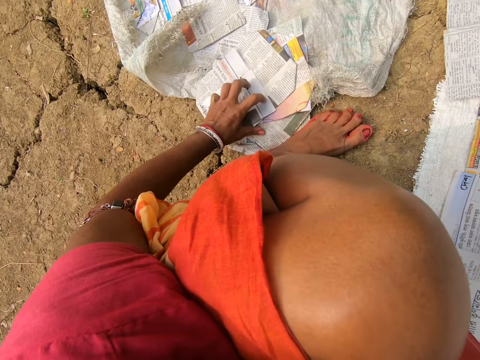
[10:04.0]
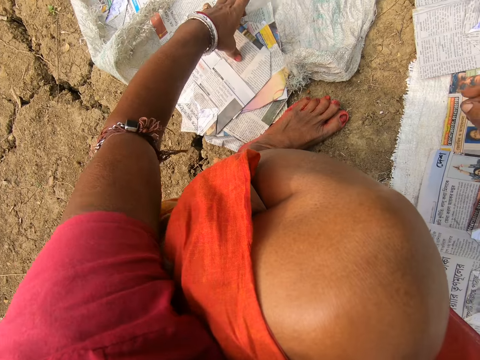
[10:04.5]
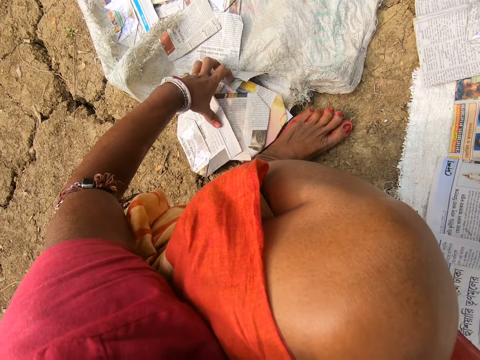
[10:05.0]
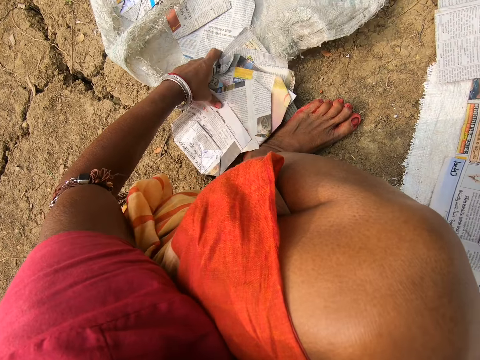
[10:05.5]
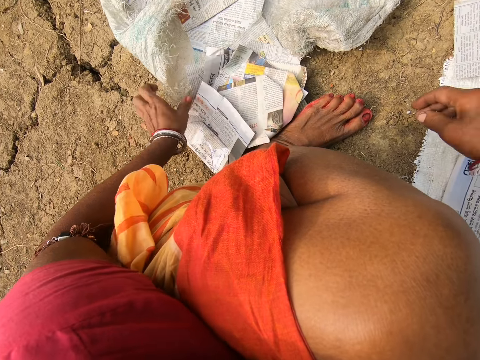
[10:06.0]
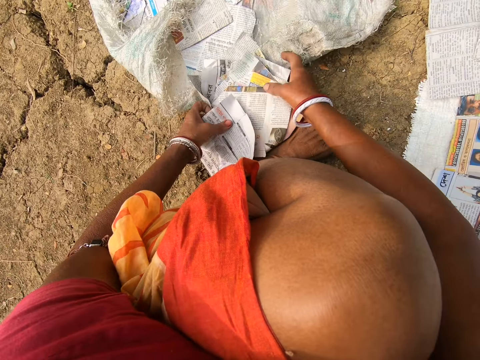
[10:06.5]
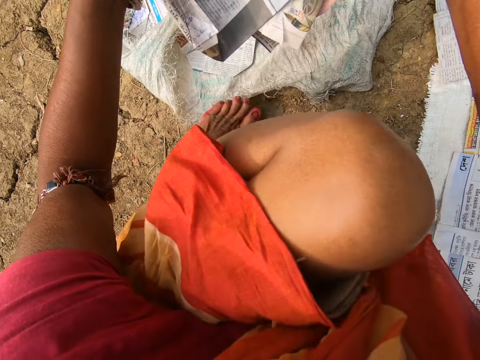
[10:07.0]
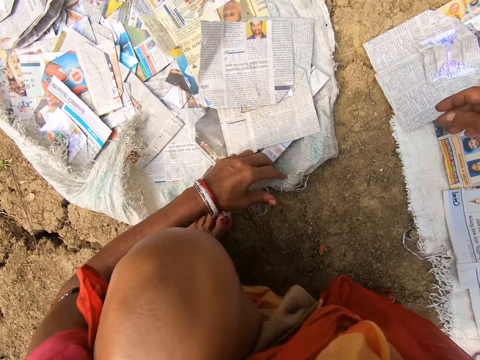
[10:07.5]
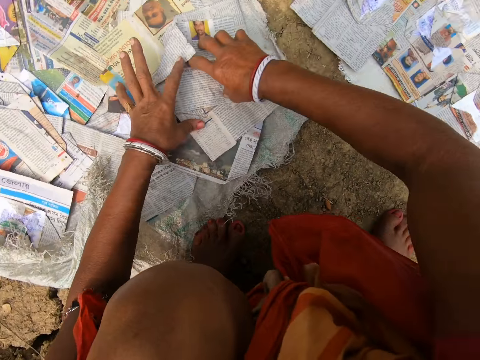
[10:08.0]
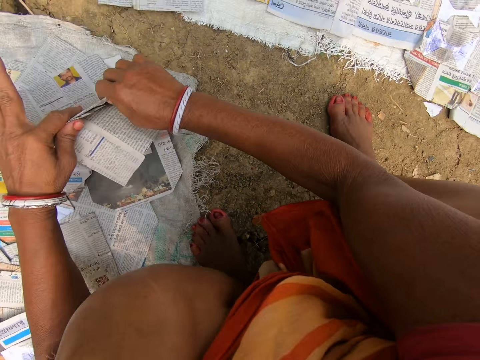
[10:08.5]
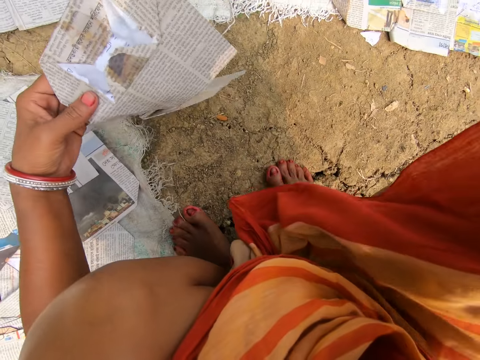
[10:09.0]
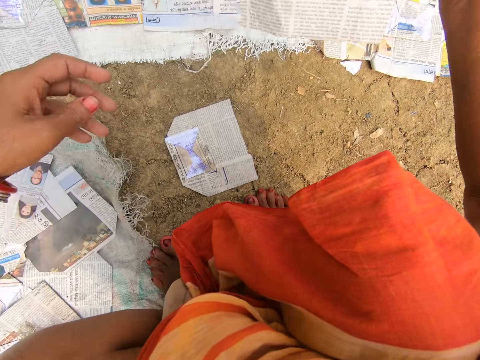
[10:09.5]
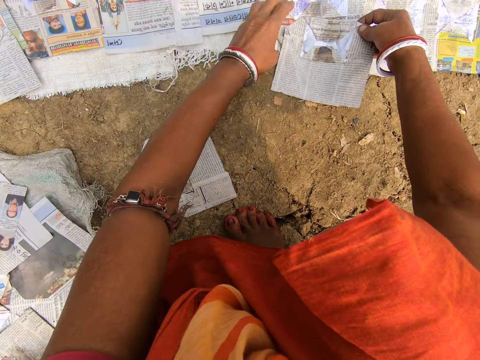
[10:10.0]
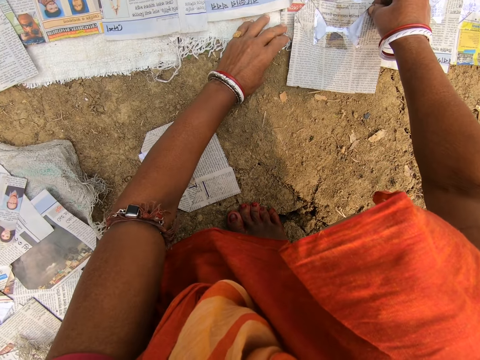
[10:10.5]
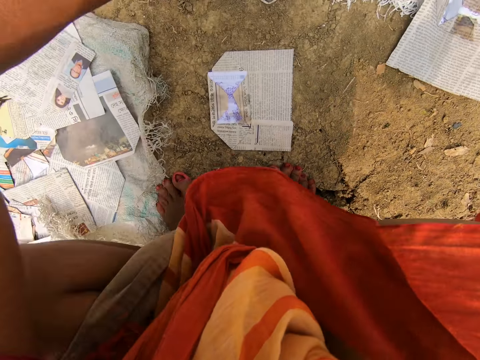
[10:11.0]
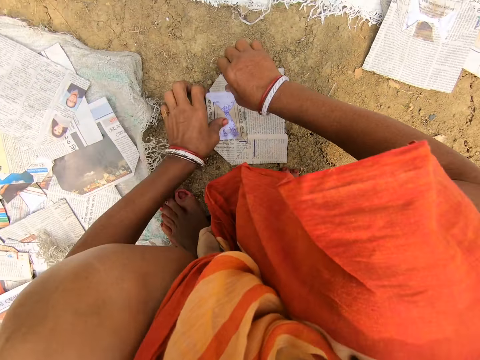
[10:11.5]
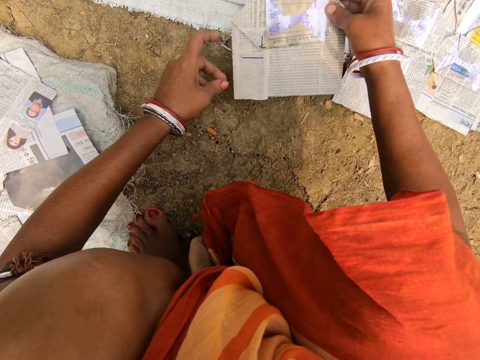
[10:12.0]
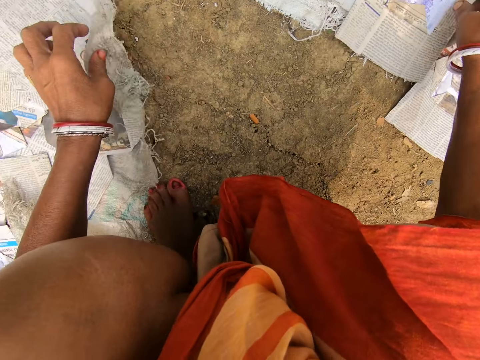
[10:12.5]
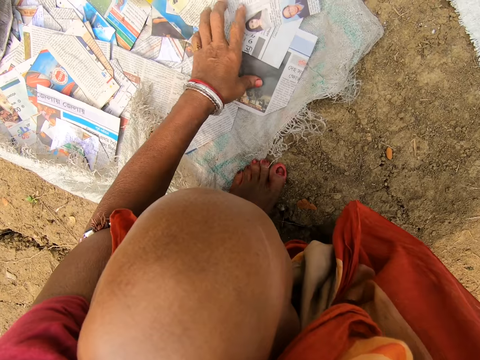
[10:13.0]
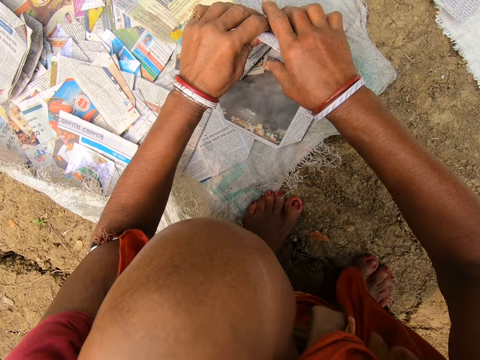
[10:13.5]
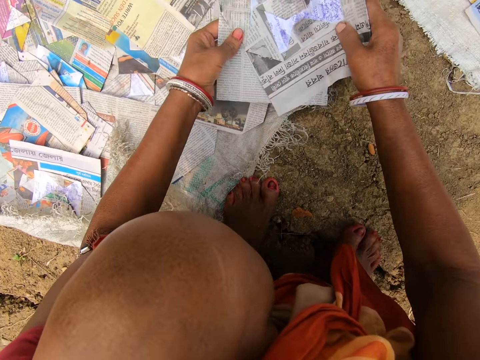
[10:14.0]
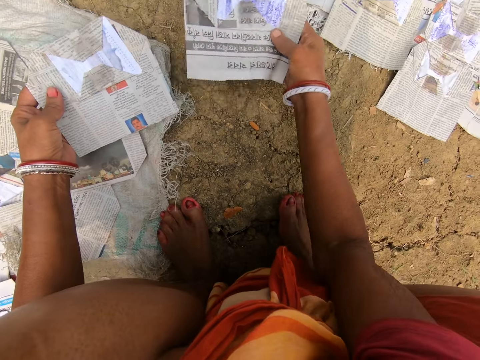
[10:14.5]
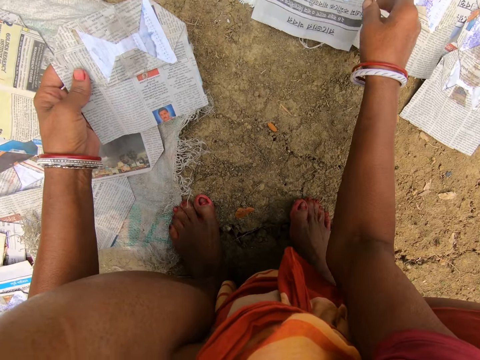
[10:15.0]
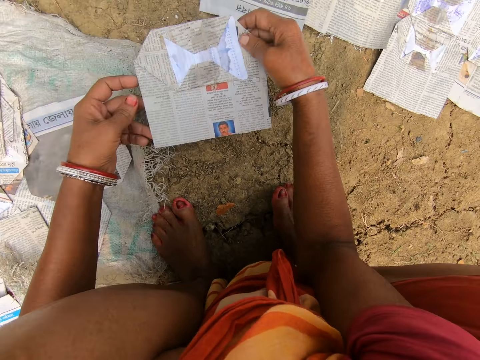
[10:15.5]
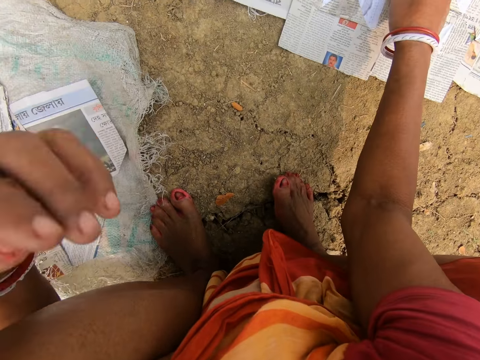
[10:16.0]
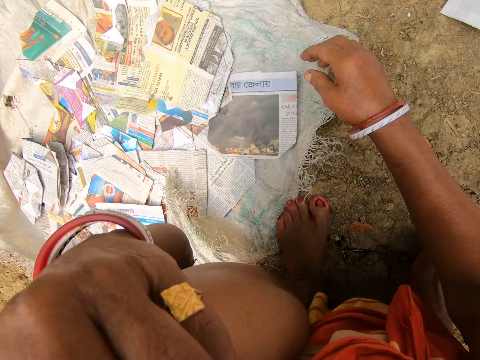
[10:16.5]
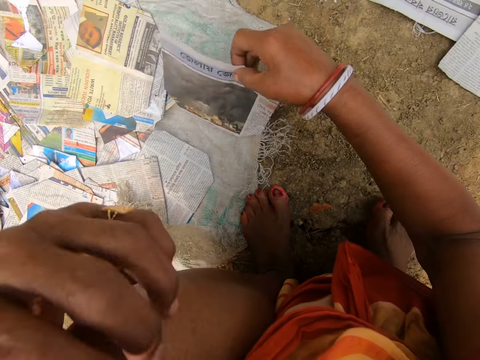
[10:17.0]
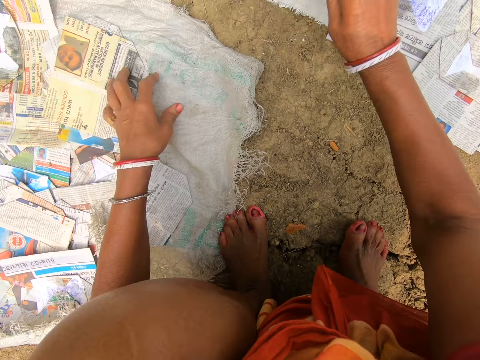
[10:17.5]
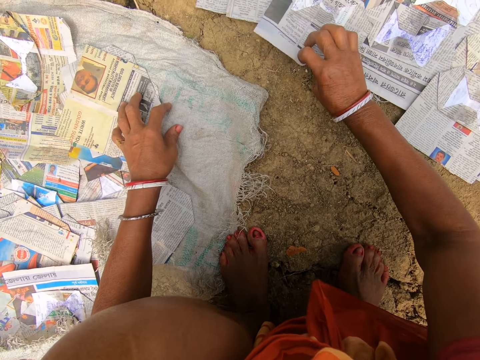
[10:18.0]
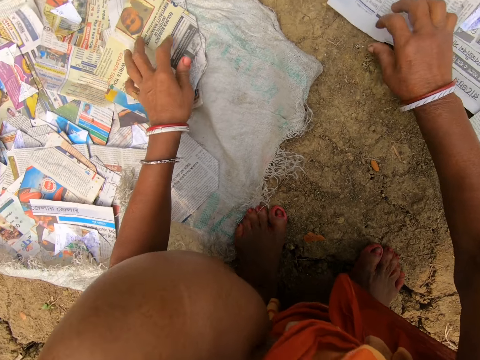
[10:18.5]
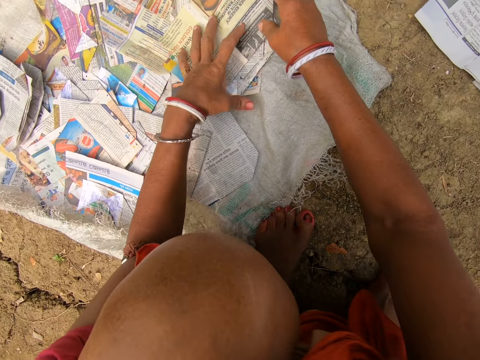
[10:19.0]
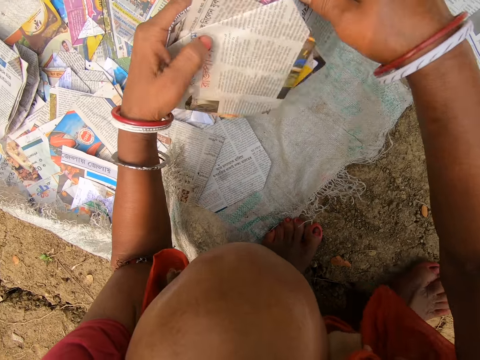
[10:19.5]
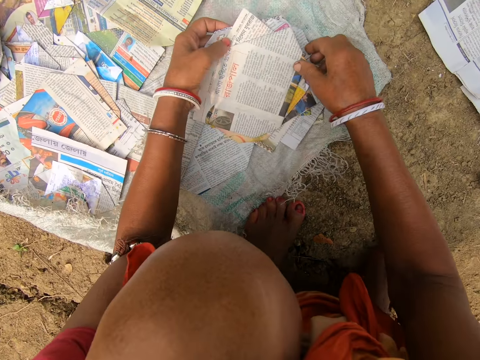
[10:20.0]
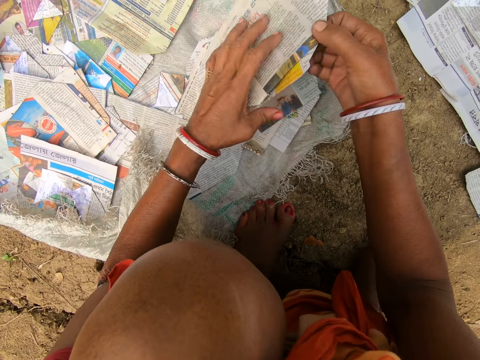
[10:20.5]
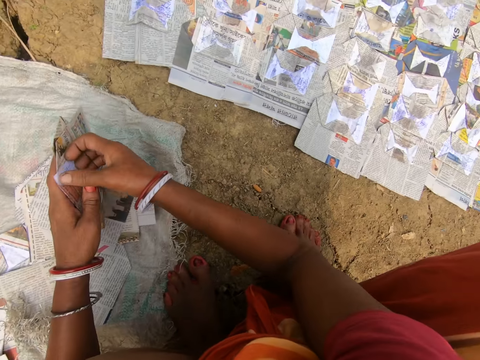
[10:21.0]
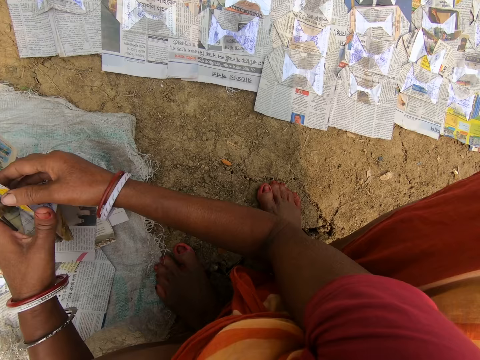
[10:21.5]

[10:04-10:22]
The camera wearer places the magazine on the sack. They pull the magazine. They look around. They drop the magazine. They pick up a magazine. They look at the magazine. They pull the magazine. They move around. They look at the magazine. They place the magazine on the sack. They look around. They pick up a magazine. They place the magazine on the sack. They look around. They pick up a magazine. They look at the magazine. They place the magazine on the sack. They look at the magazine. They place the magazine on the sack. They look around. They pick up a magazine. They place the magazine on the sack. They look at the magazine. They pick up a magazine. They look at the magazine.

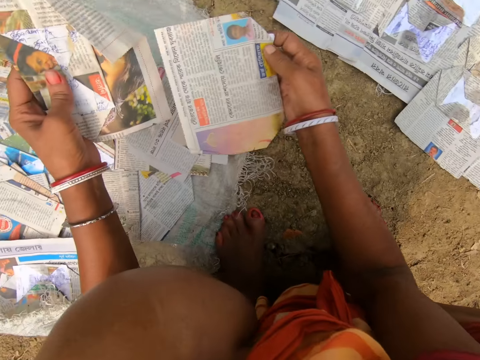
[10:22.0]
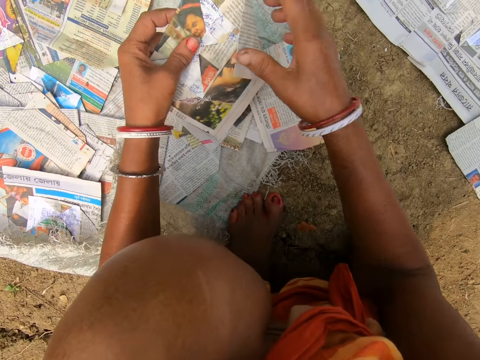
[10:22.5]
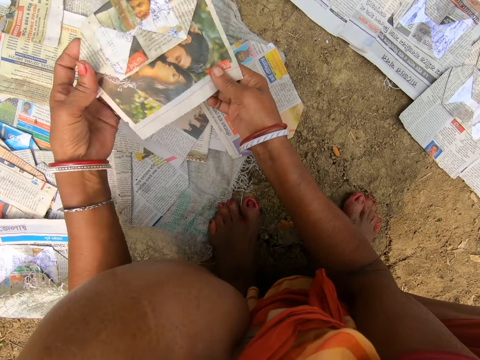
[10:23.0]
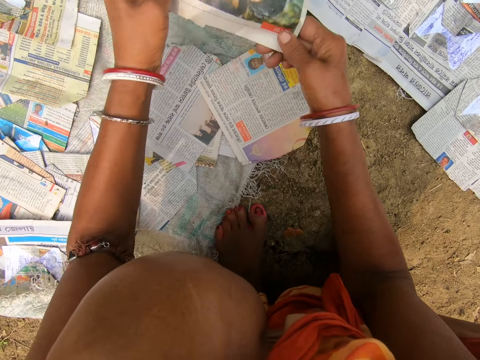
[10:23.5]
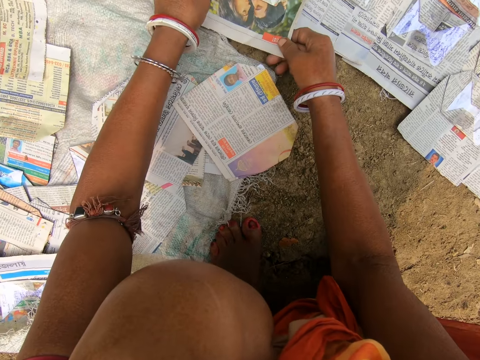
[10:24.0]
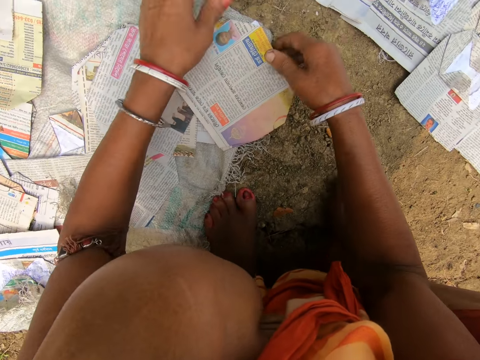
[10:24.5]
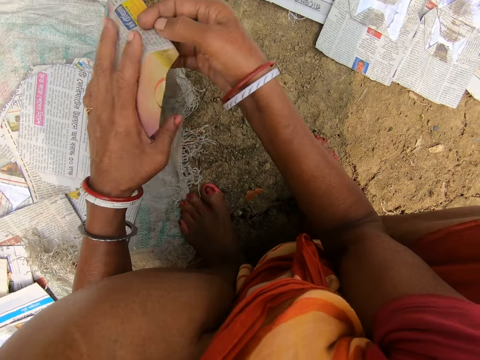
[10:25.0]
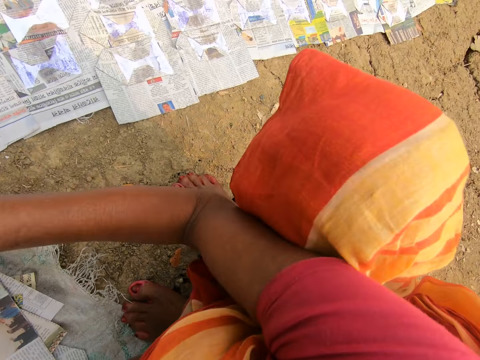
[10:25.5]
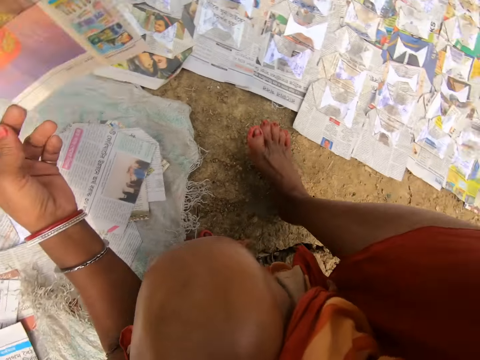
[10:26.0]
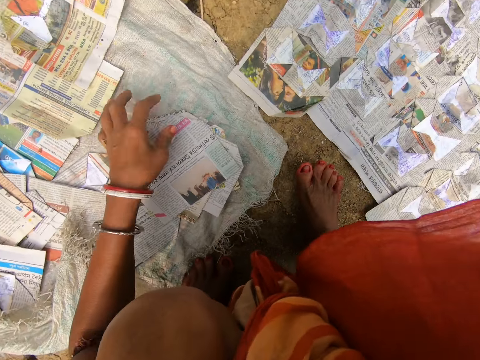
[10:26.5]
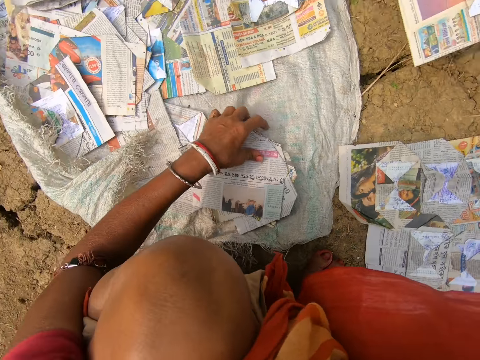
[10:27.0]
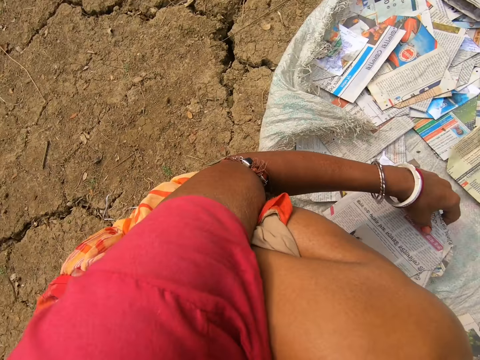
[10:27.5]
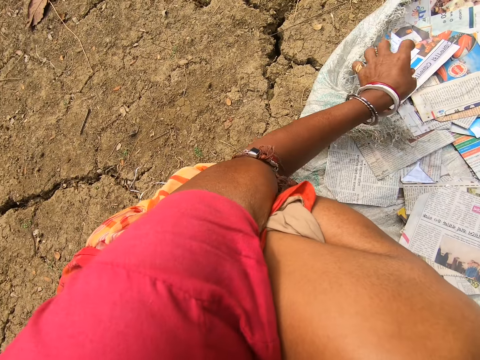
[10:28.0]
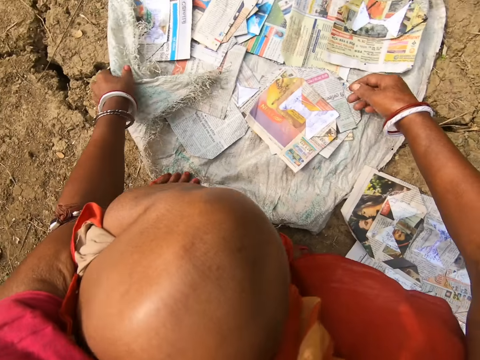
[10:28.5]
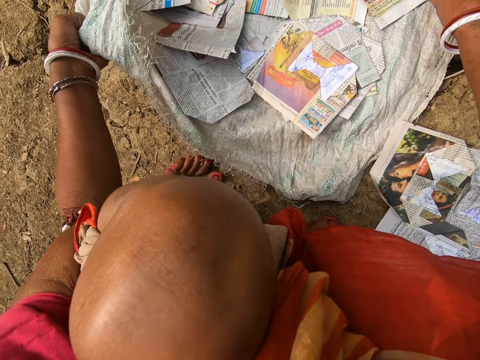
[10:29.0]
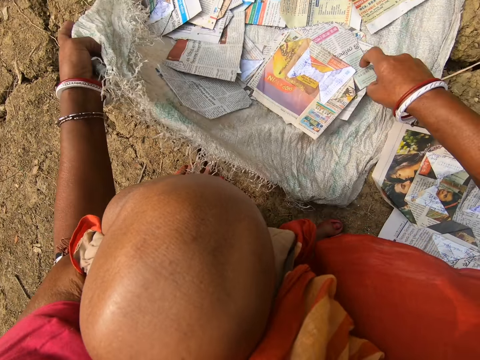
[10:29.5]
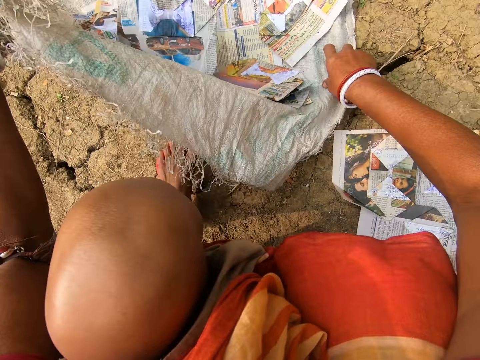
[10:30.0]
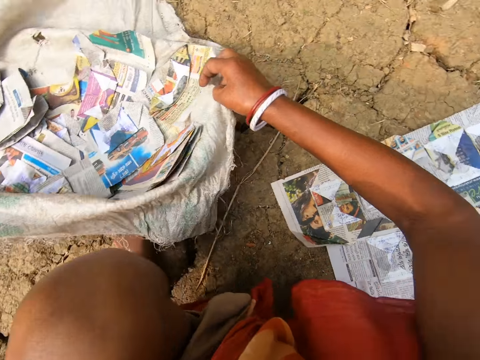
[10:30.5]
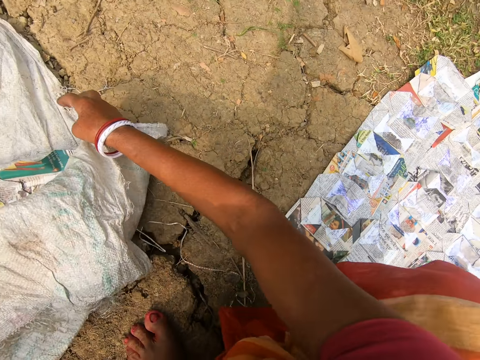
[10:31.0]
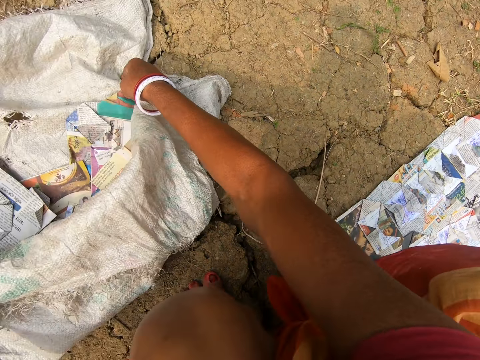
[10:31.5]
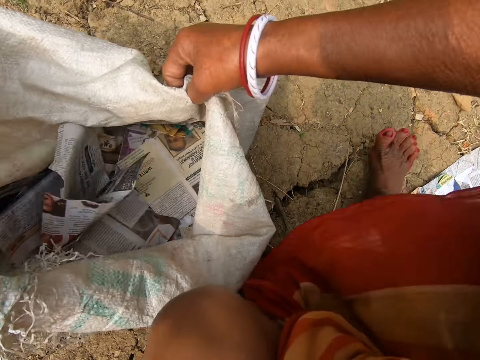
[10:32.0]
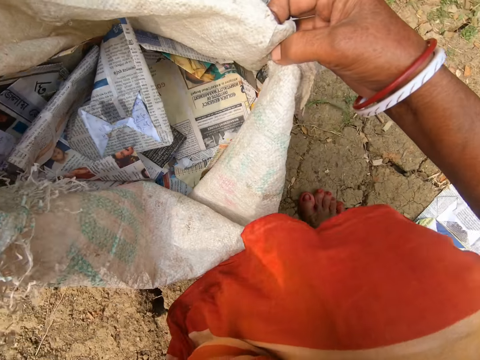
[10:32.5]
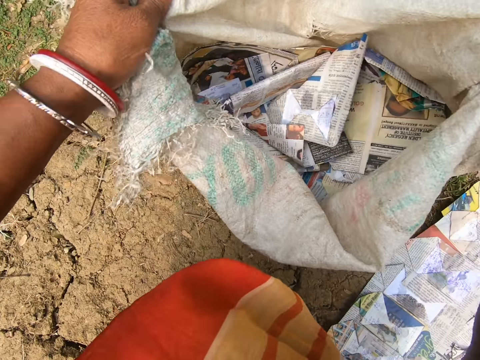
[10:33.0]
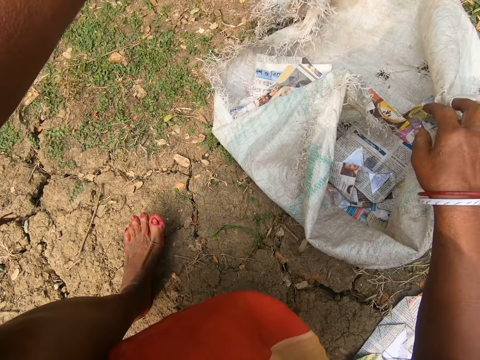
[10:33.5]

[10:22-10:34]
The camera wearer looks around. They place the magazine on the sack. They look at the magazine. They pick up a magazine. They look around. They pull the sack. They look around. They carry the sack. They walk around.
